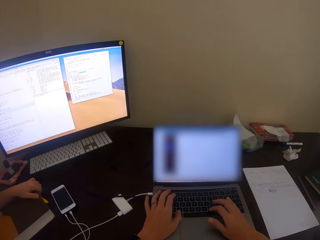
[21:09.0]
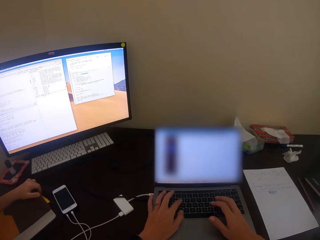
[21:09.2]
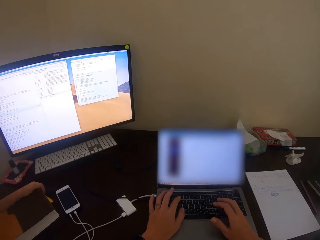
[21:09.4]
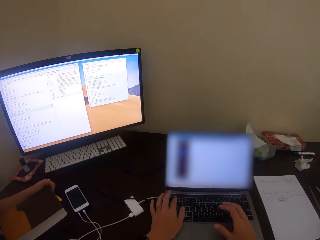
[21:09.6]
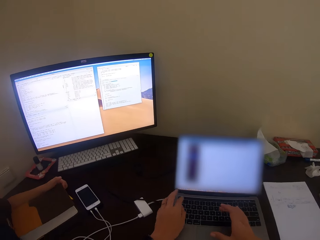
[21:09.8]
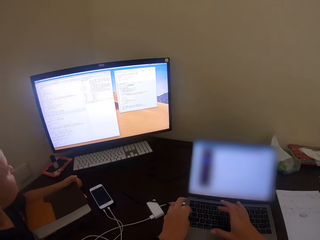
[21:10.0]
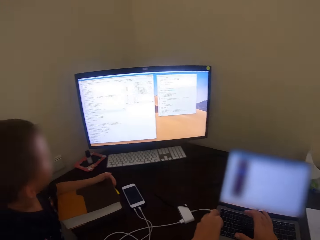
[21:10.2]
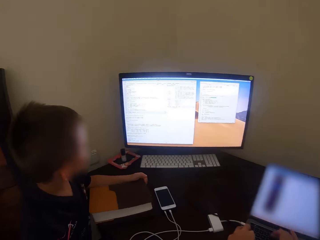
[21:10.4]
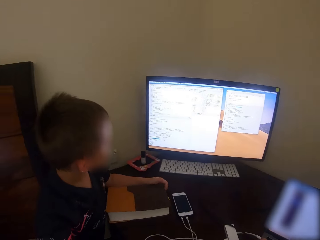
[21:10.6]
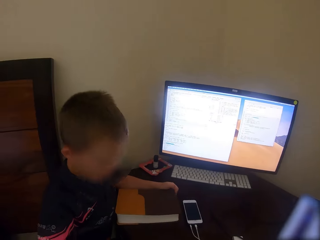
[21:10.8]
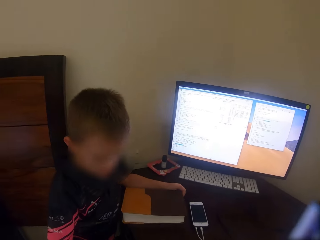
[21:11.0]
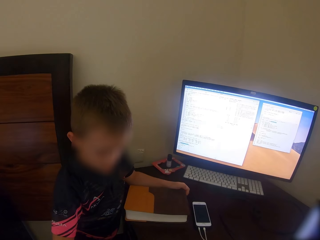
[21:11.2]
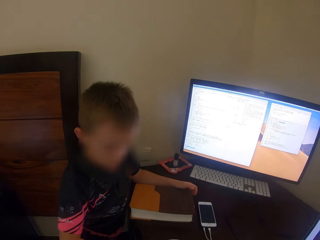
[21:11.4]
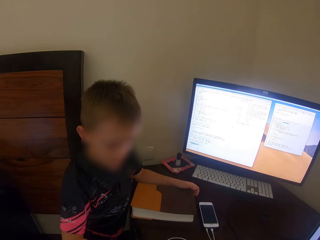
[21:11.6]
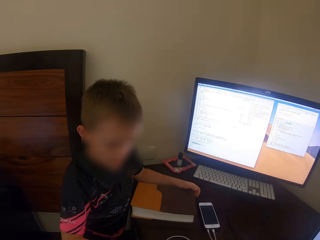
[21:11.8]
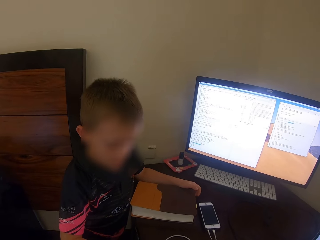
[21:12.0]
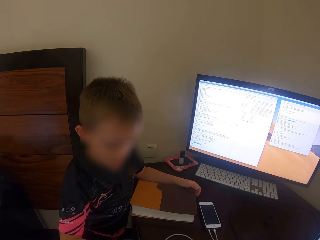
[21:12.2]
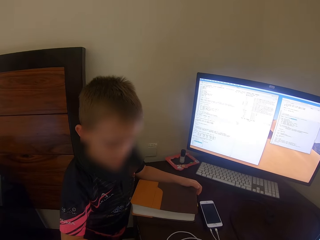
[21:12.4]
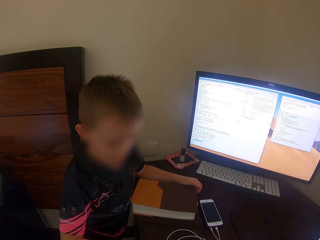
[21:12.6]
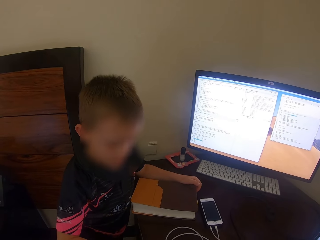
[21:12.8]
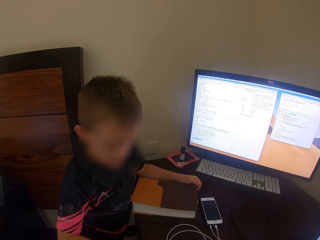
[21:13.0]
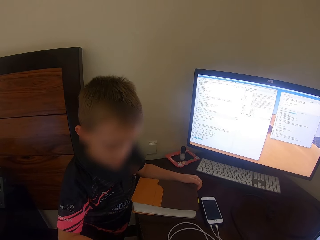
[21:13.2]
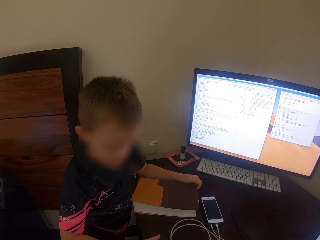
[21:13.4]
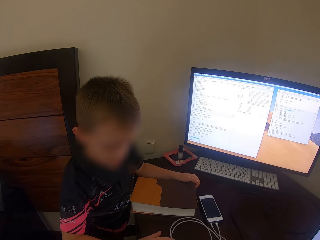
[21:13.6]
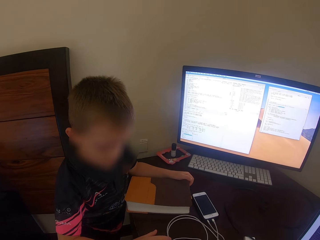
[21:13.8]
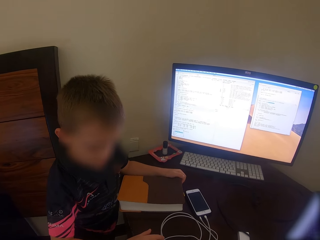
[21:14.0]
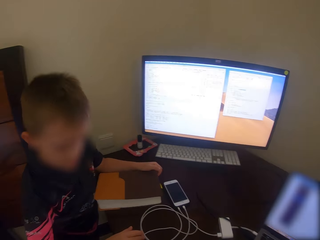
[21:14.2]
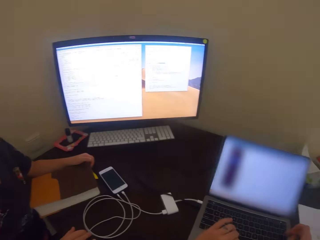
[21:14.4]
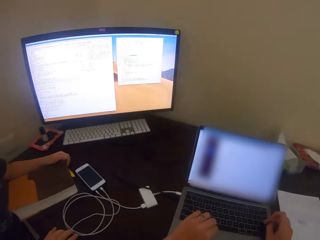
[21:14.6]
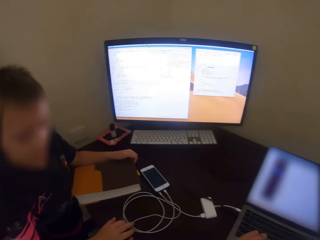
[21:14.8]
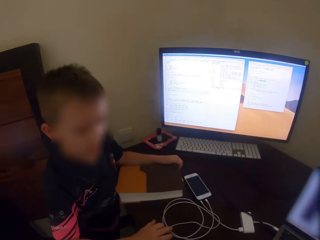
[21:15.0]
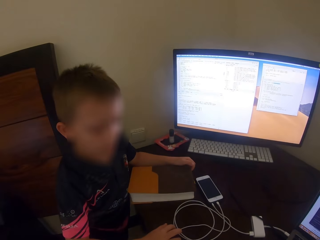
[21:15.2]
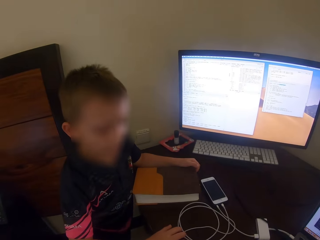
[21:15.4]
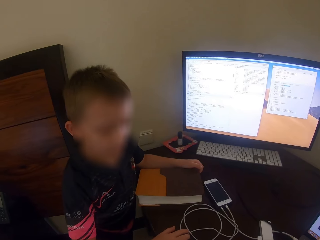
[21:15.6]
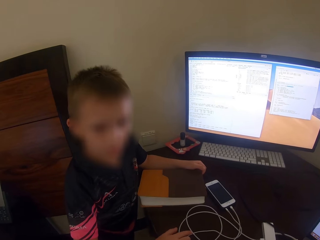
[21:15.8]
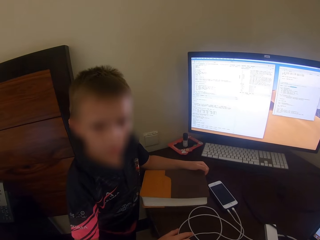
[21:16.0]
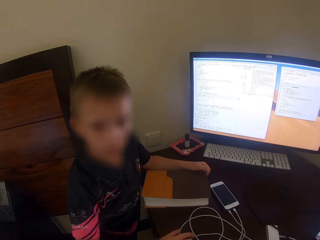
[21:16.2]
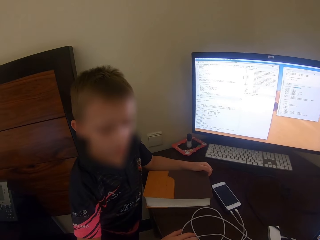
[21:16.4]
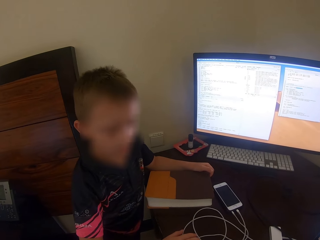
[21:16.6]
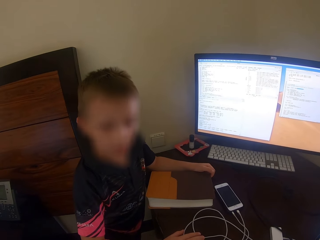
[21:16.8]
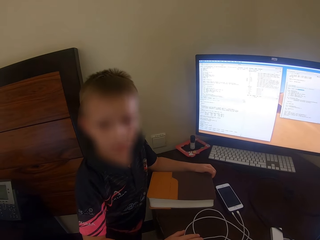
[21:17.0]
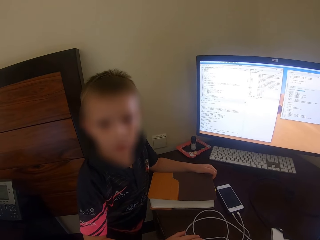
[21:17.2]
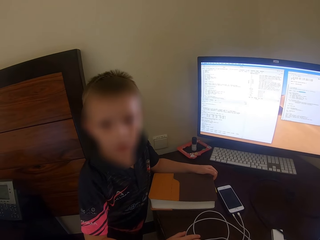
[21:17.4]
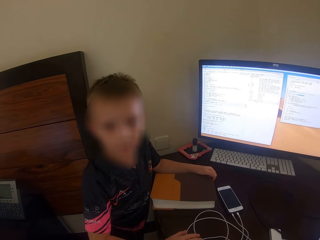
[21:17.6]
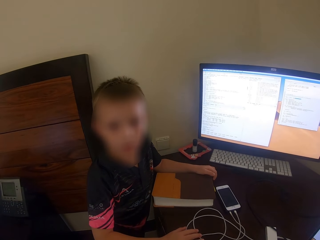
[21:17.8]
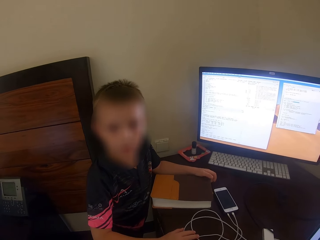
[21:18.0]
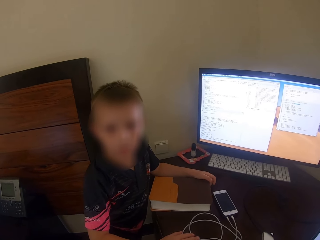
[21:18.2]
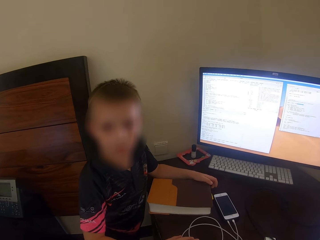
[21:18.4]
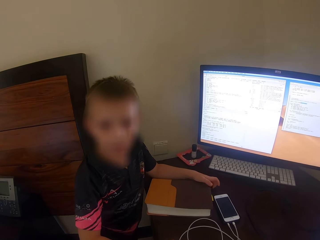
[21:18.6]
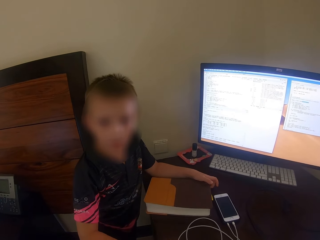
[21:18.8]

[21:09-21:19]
The camera wearer uses the laptop. They converse with the kid. A man talks.

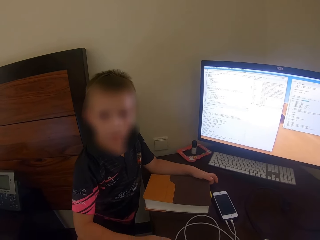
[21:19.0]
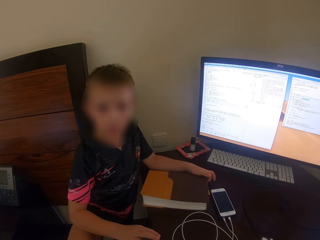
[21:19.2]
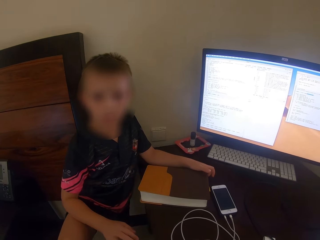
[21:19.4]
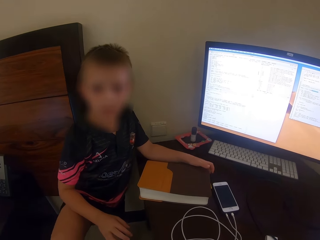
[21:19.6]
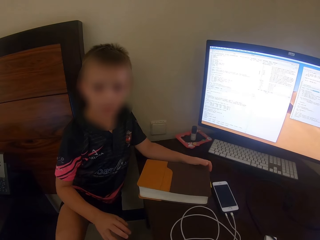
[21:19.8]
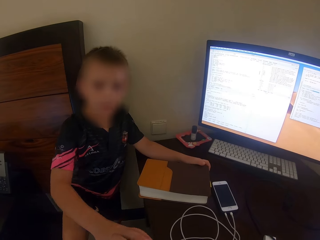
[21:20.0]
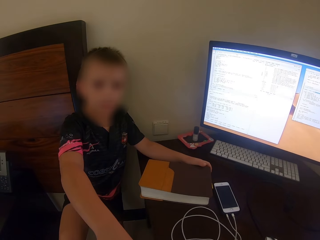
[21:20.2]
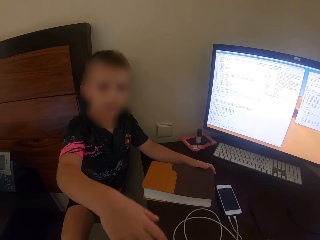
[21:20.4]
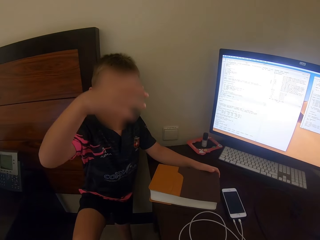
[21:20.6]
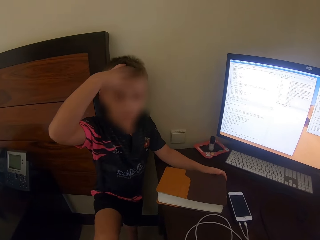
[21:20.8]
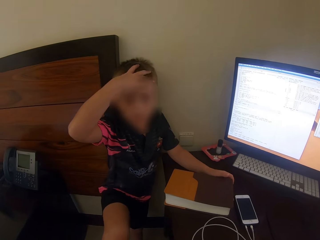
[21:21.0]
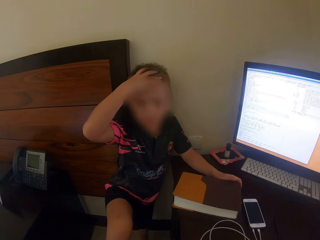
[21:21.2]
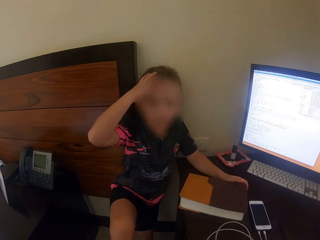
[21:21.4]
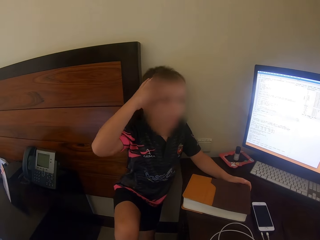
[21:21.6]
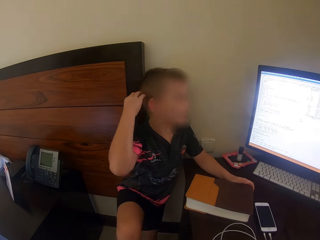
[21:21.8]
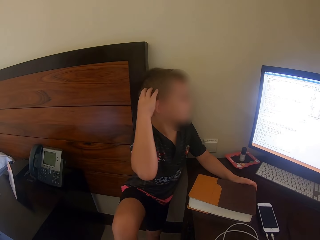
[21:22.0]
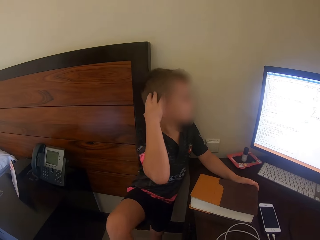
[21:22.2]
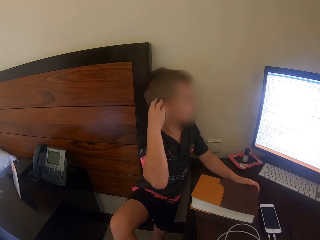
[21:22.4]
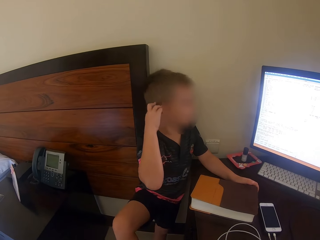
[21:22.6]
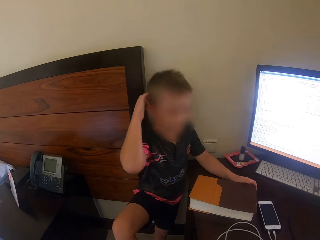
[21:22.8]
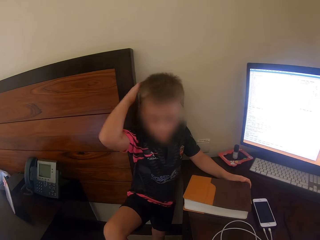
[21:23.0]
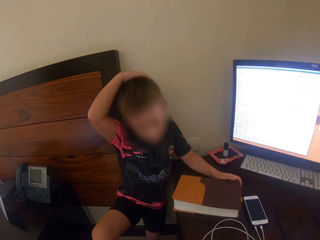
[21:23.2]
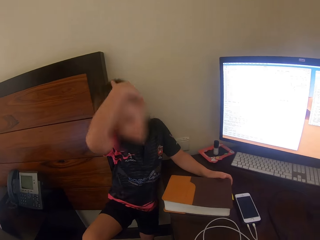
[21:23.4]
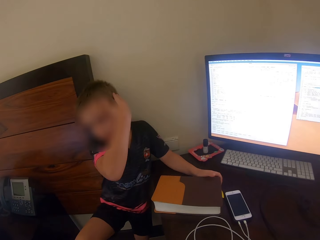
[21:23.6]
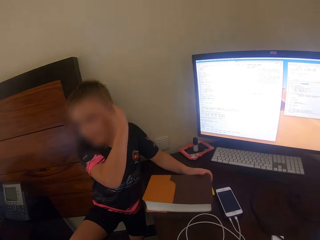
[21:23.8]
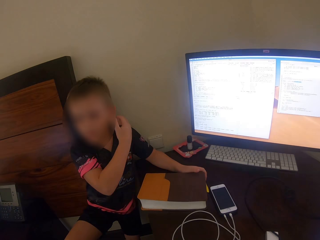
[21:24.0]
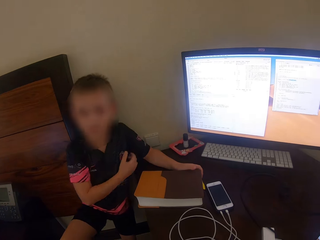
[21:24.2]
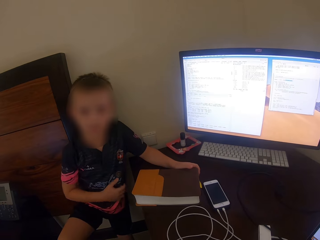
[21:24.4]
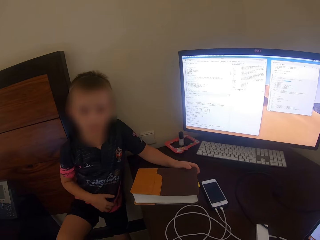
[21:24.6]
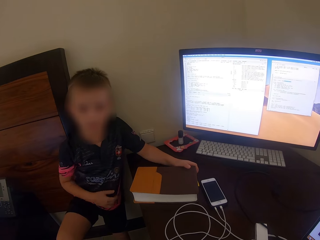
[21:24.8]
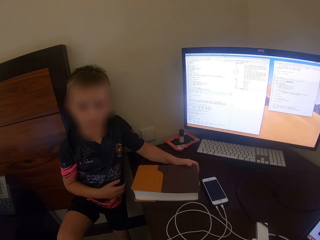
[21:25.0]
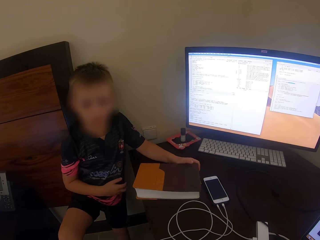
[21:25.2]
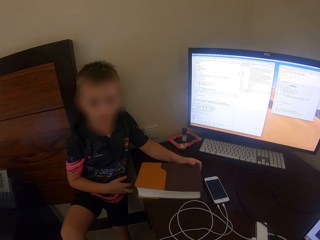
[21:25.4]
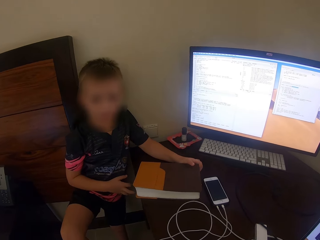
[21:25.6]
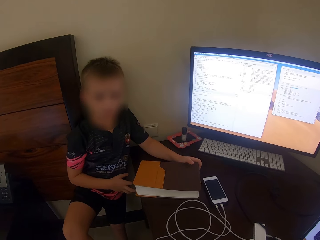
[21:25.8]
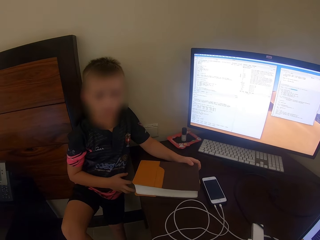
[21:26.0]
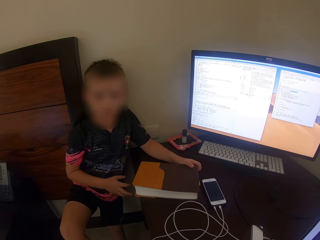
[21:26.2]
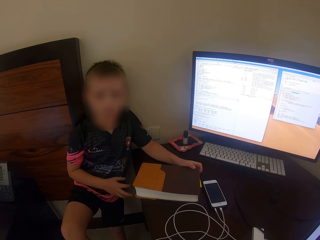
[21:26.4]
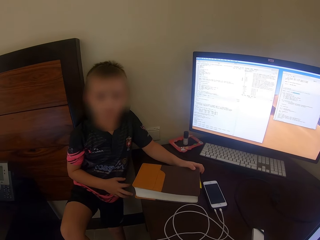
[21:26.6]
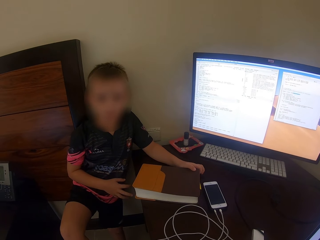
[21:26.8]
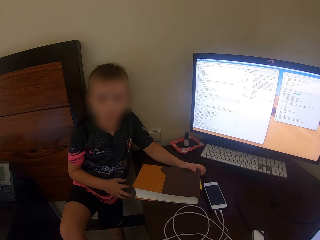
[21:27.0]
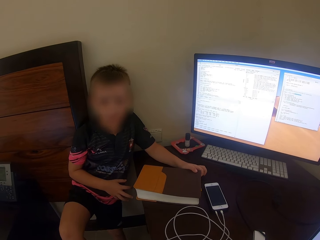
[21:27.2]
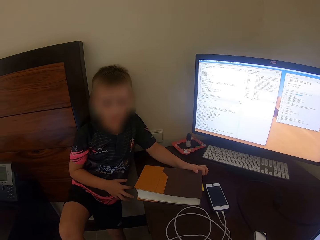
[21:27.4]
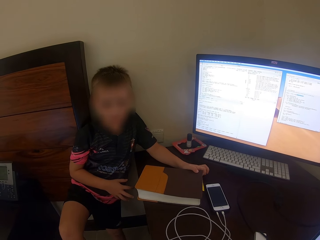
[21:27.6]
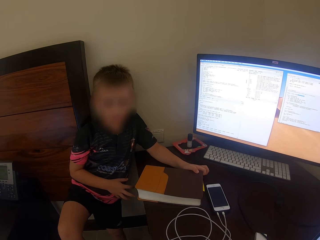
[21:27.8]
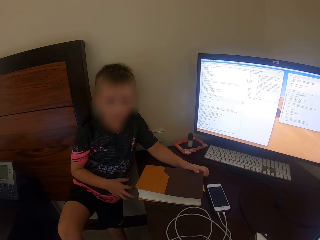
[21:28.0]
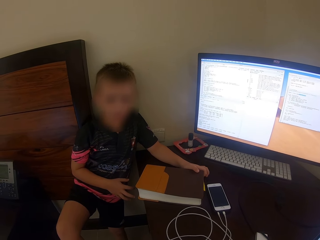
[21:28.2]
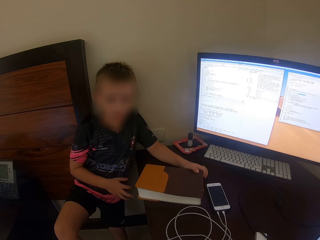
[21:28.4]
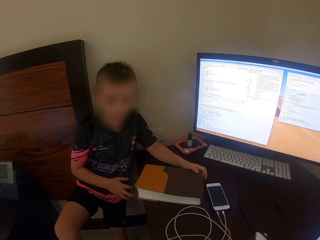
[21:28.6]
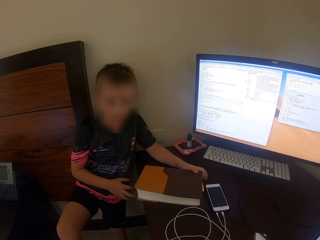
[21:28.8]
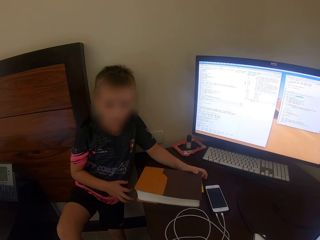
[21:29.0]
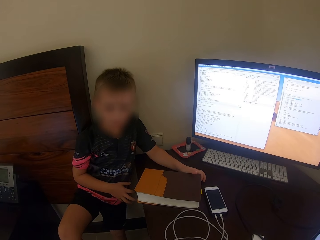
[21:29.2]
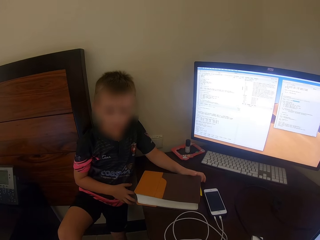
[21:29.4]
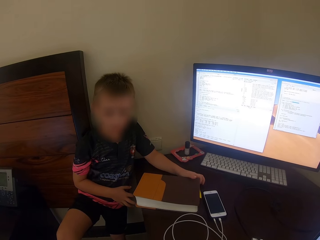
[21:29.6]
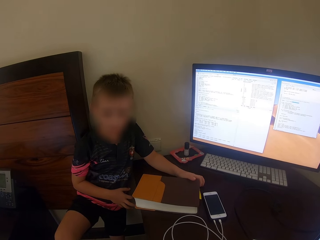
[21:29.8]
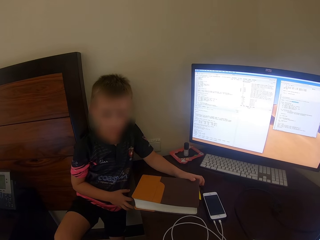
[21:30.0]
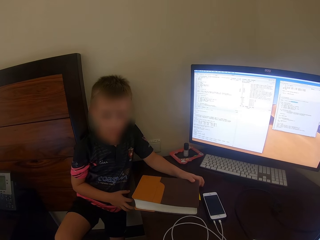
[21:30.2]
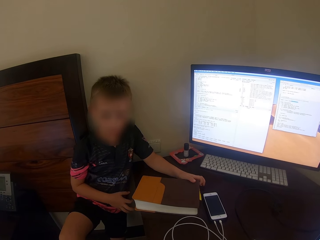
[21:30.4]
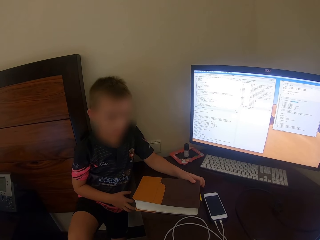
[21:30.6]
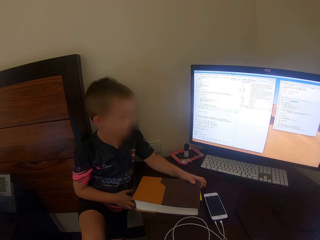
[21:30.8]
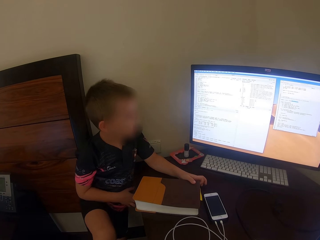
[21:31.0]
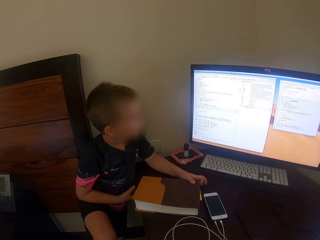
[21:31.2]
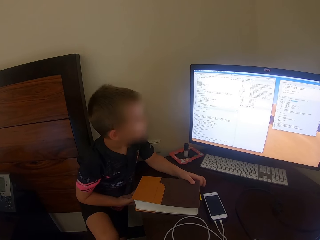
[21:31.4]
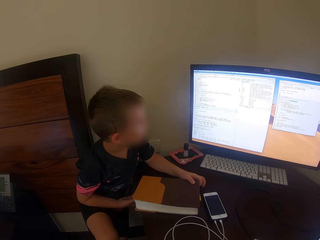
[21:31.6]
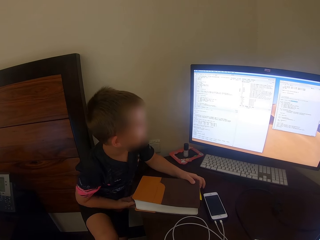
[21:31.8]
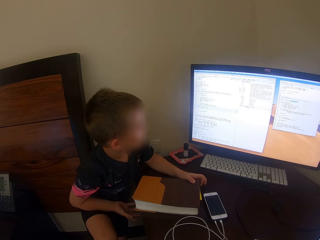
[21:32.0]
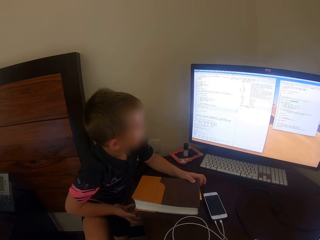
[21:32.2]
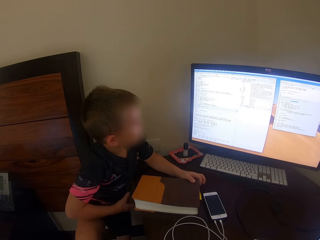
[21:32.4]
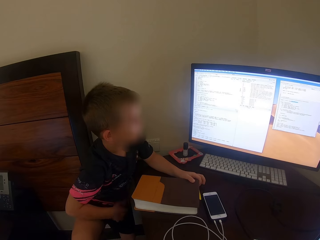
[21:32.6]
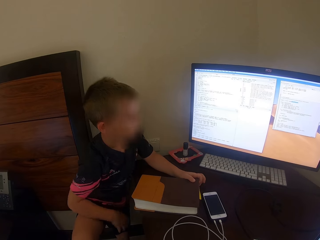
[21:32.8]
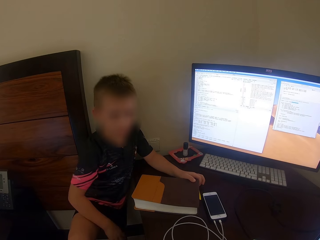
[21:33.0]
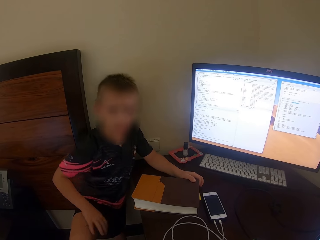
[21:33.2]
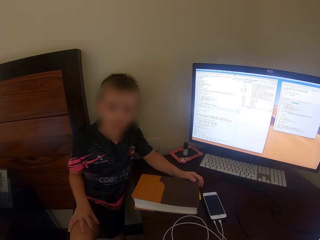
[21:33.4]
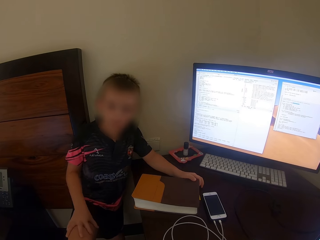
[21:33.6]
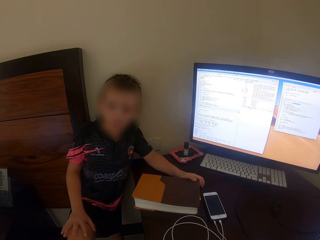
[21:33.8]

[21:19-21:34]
A man touches the head. The man talks.
